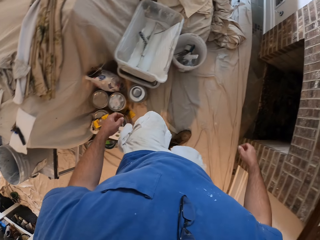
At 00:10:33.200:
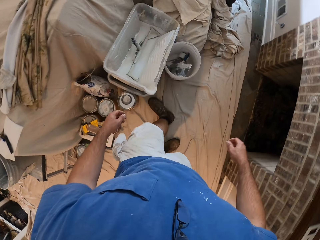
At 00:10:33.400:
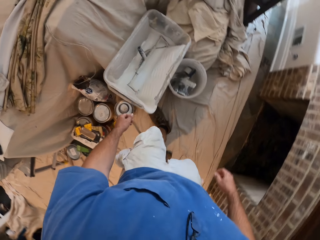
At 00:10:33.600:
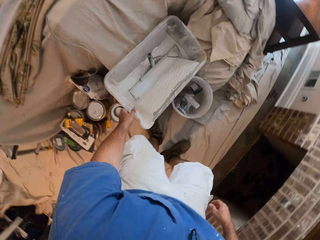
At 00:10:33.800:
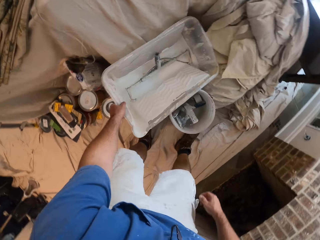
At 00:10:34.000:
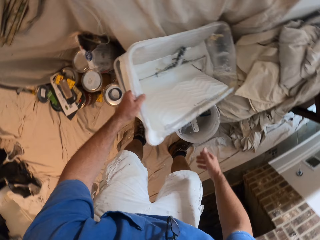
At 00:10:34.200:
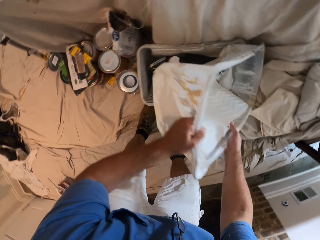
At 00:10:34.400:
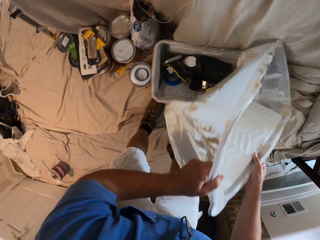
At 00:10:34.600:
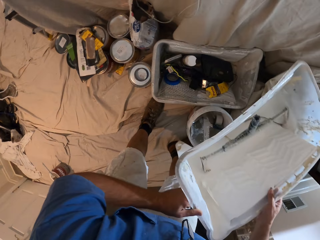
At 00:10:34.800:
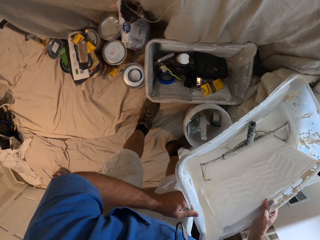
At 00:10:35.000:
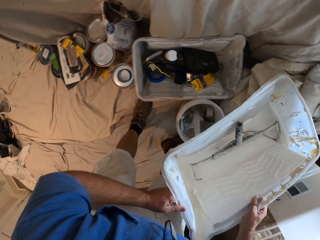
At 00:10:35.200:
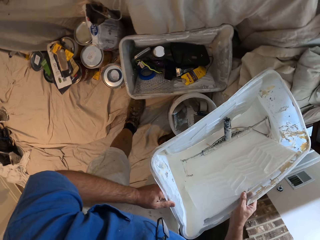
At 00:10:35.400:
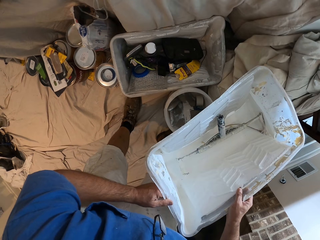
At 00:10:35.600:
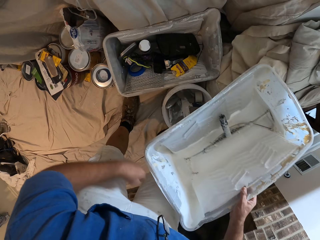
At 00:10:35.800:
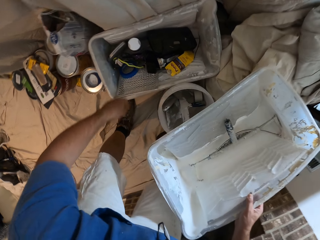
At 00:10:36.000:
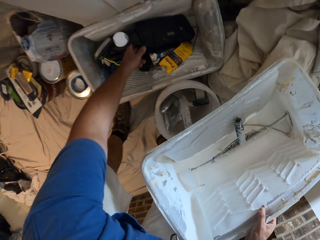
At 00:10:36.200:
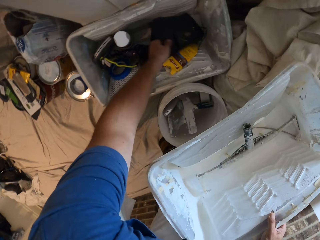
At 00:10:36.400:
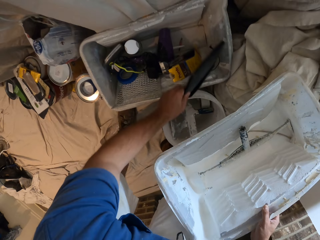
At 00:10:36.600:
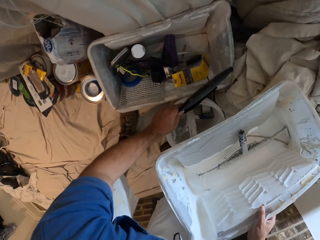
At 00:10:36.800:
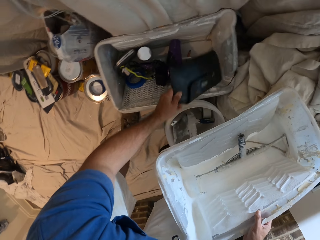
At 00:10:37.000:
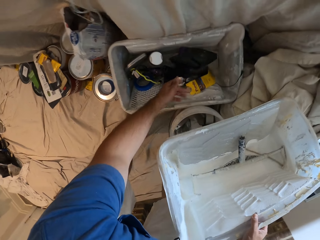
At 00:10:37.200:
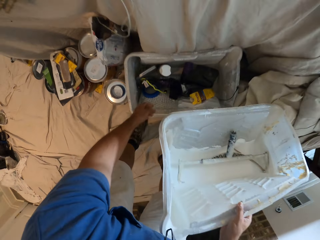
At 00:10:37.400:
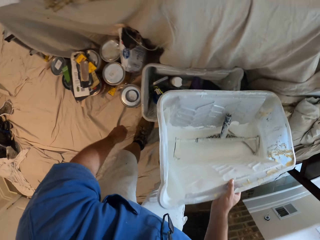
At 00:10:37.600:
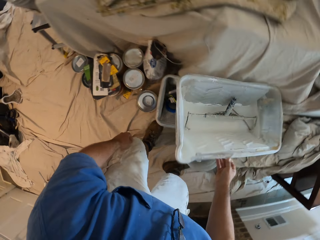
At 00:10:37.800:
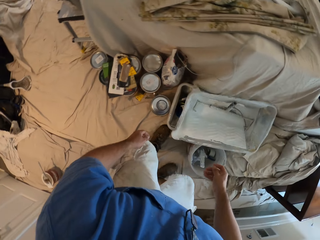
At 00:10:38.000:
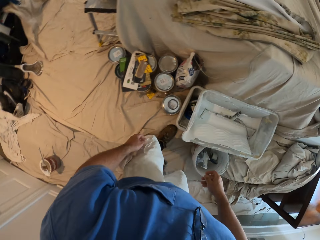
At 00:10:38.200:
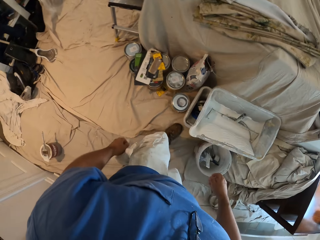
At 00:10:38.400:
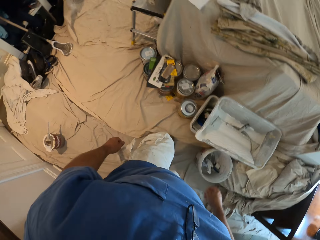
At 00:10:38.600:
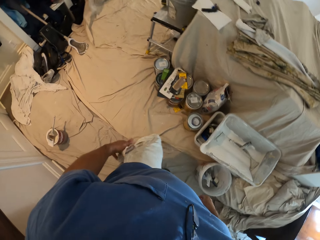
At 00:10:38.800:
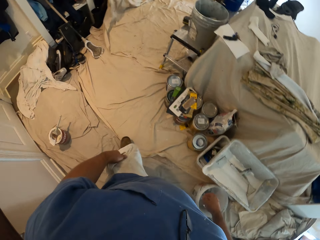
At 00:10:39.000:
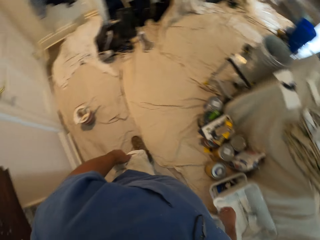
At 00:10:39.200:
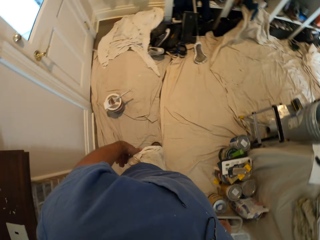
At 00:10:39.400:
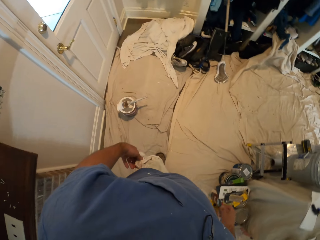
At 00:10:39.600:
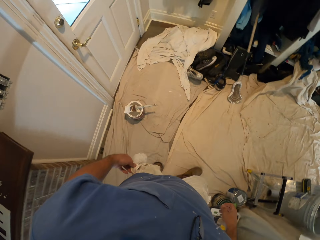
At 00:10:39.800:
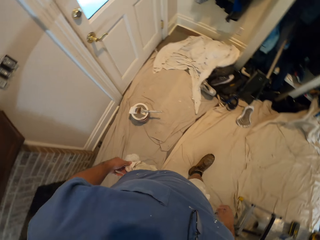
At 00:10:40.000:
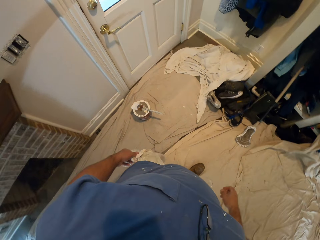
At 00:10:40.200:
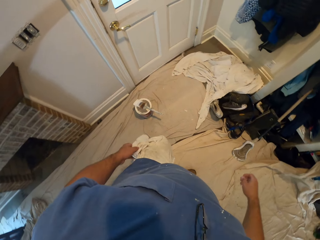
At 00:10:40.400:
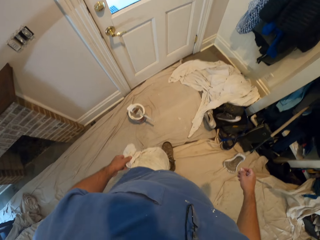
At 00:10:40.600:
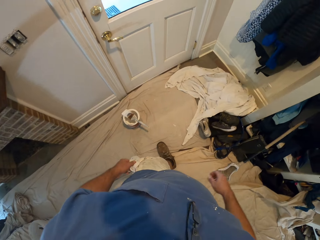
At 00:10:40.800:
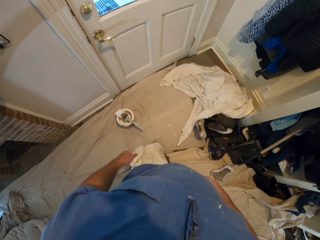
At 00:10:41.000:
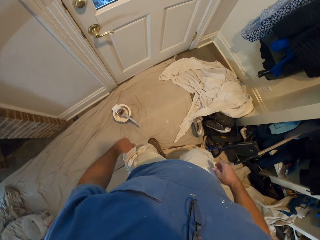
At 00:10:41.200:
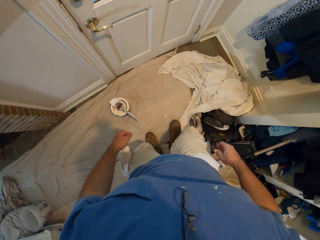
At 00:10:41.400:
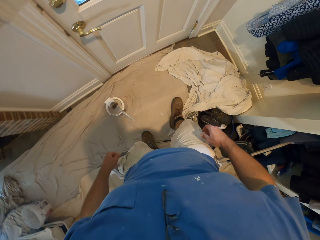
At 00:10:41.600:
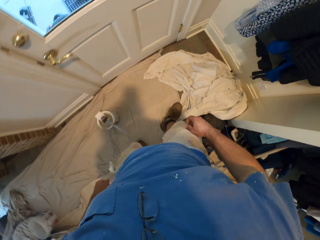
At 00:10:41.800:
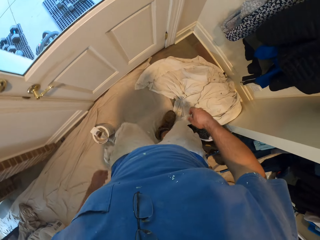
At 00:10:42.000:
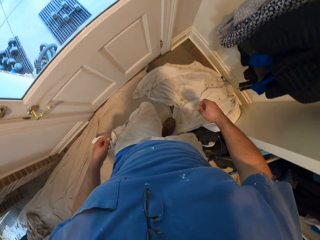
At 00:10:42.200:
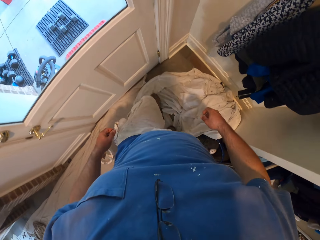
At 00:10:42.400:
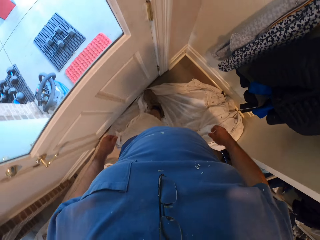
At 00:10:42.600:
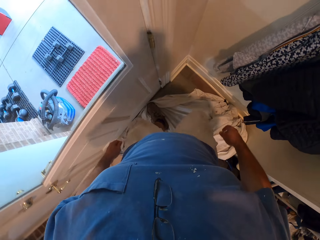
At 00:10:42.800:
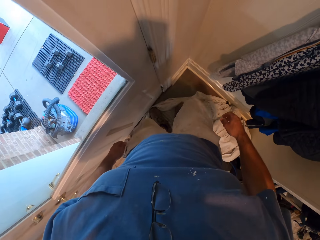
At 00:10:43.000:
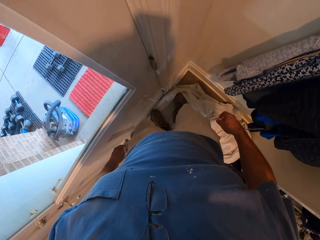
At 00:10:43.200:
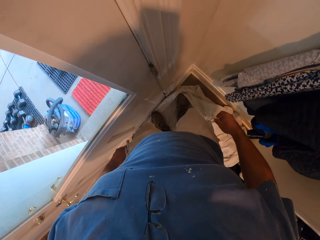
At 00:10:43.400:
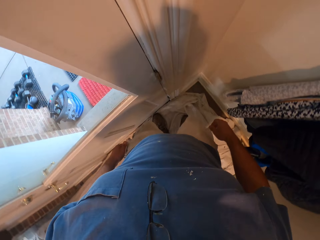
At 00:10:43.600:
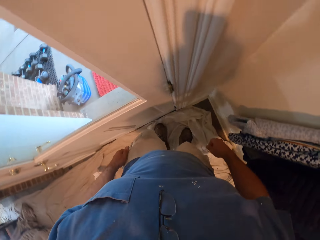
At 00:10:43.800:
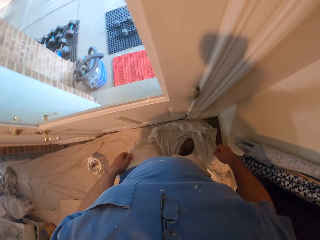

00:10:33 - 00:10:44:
The camera wearer opens the cover of a bucket on the floor. He picks up a paint tray and holds the paint tray. He picks up a pouch from the bucket on the floor with his left hand. He drops the pouch into the bucket on the floor. He places the paint tray on a paint tray. He closes the bucket on the floor. He walks back towards the door. He holds the cloth in his pocket with his left hand. He straightens the fabric on the floor with his legs on it. He stamps his feet on the drop cloth.

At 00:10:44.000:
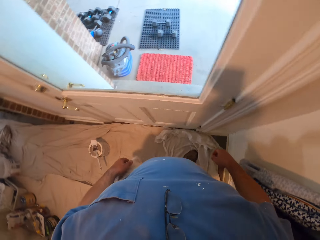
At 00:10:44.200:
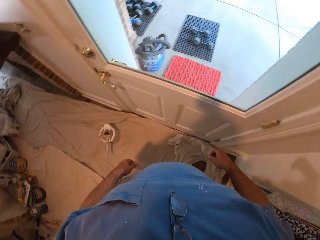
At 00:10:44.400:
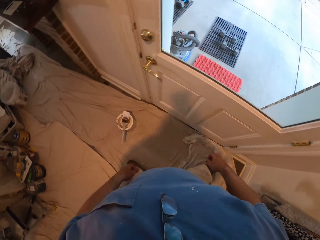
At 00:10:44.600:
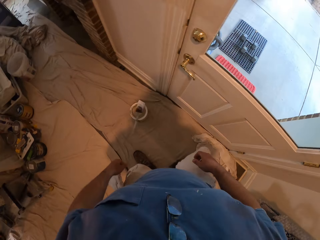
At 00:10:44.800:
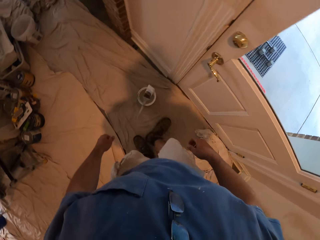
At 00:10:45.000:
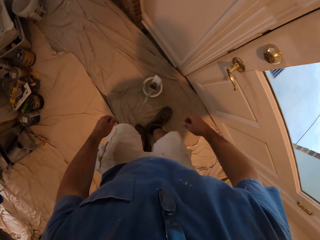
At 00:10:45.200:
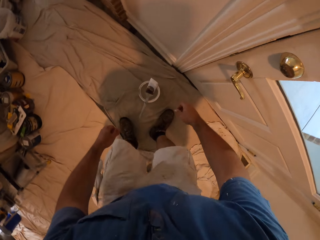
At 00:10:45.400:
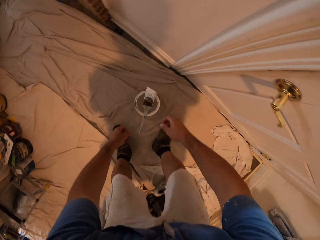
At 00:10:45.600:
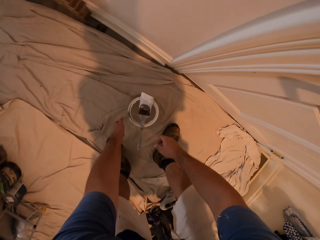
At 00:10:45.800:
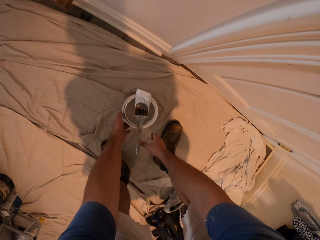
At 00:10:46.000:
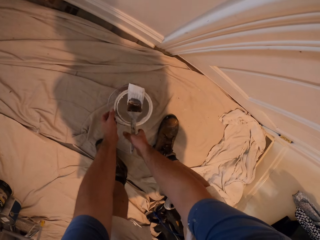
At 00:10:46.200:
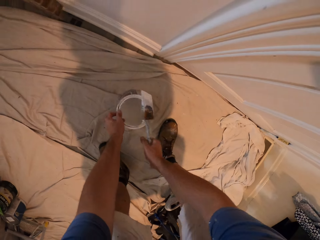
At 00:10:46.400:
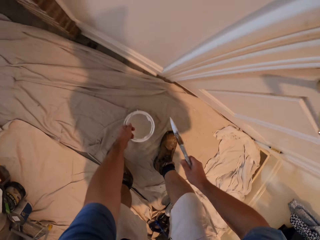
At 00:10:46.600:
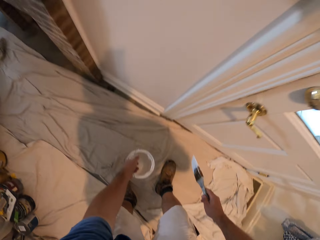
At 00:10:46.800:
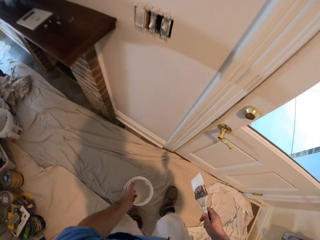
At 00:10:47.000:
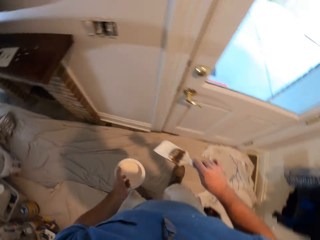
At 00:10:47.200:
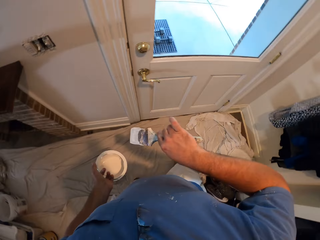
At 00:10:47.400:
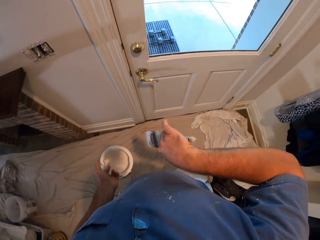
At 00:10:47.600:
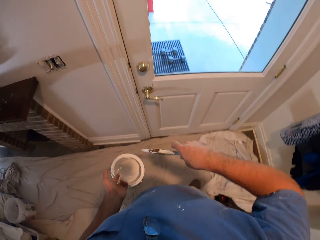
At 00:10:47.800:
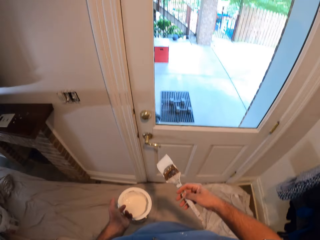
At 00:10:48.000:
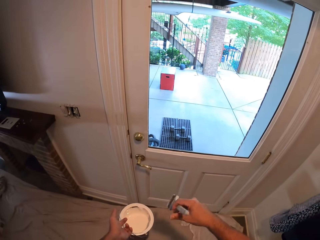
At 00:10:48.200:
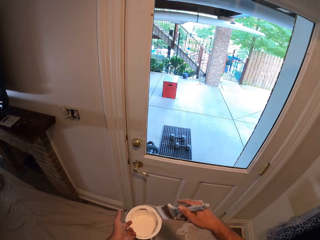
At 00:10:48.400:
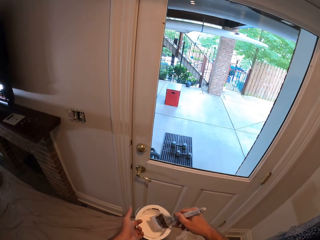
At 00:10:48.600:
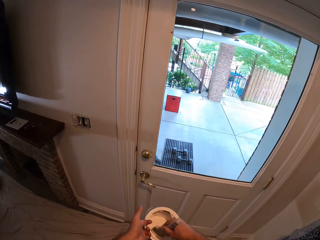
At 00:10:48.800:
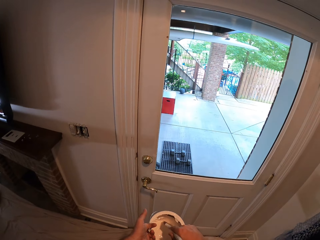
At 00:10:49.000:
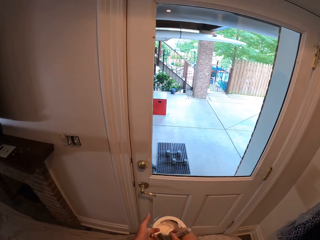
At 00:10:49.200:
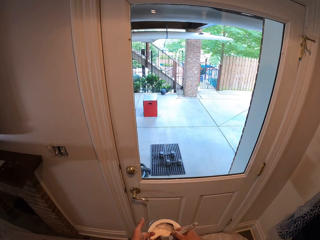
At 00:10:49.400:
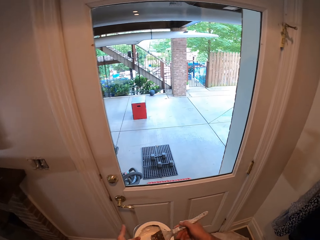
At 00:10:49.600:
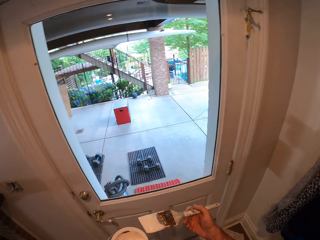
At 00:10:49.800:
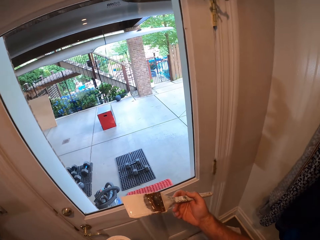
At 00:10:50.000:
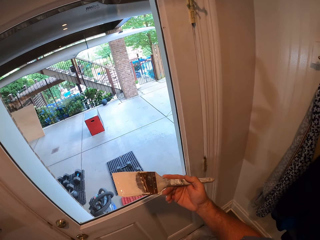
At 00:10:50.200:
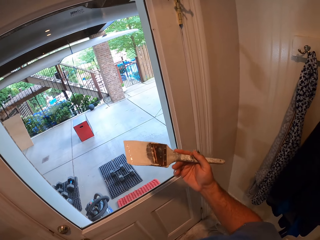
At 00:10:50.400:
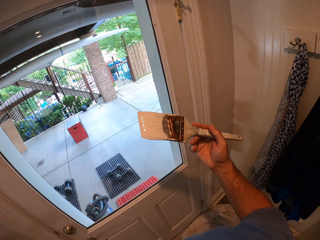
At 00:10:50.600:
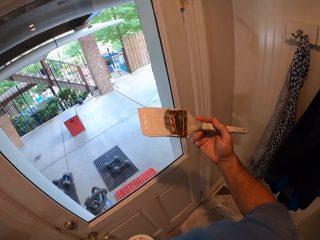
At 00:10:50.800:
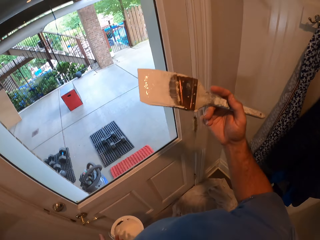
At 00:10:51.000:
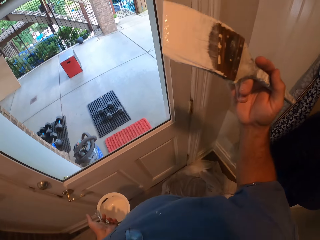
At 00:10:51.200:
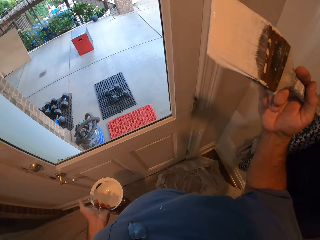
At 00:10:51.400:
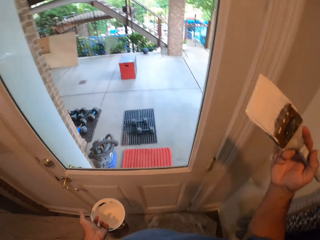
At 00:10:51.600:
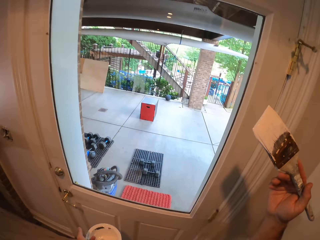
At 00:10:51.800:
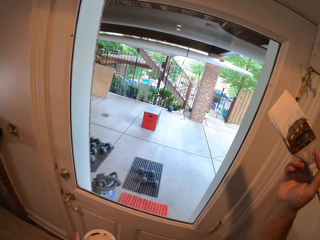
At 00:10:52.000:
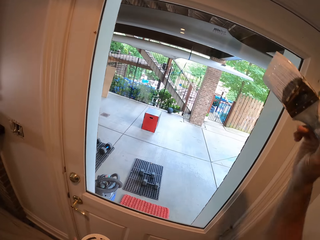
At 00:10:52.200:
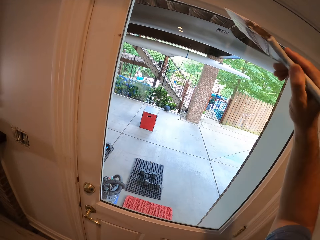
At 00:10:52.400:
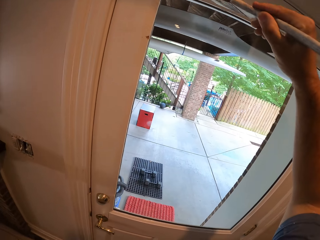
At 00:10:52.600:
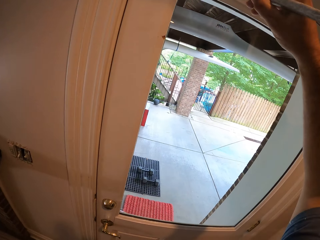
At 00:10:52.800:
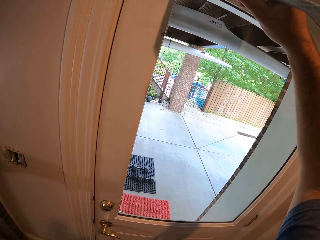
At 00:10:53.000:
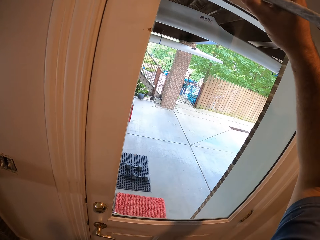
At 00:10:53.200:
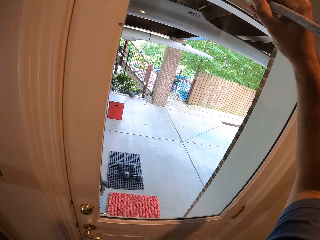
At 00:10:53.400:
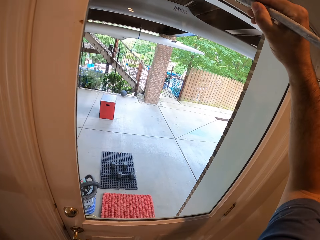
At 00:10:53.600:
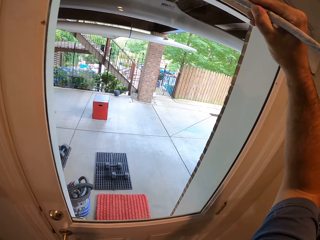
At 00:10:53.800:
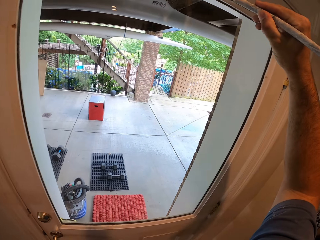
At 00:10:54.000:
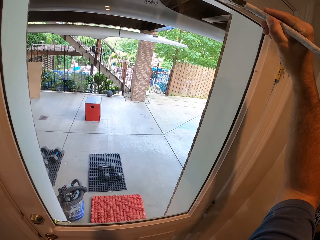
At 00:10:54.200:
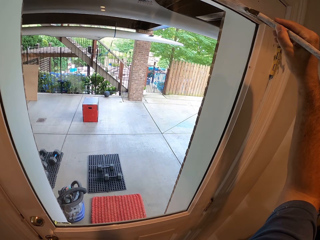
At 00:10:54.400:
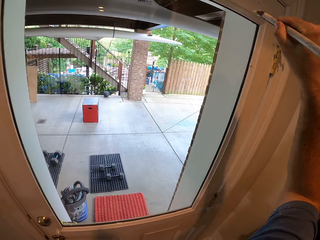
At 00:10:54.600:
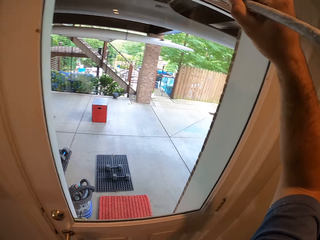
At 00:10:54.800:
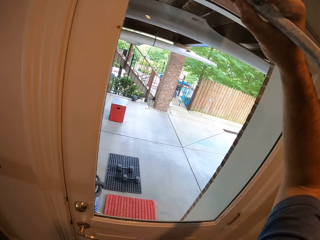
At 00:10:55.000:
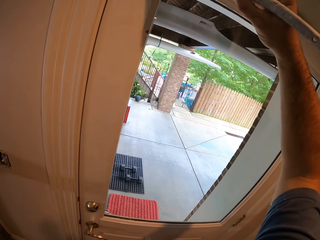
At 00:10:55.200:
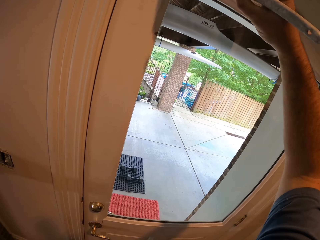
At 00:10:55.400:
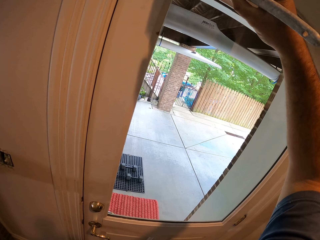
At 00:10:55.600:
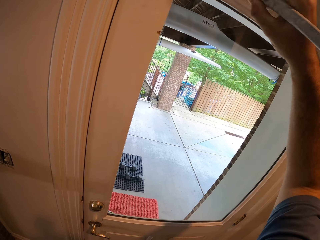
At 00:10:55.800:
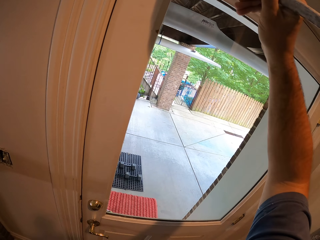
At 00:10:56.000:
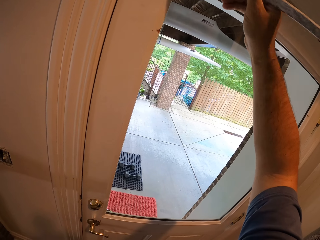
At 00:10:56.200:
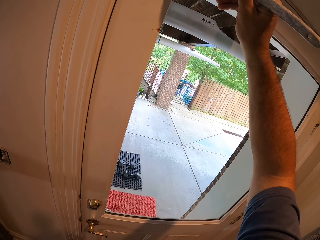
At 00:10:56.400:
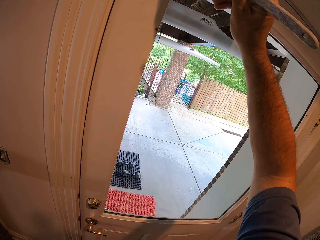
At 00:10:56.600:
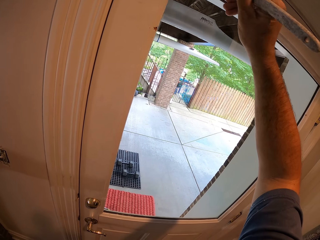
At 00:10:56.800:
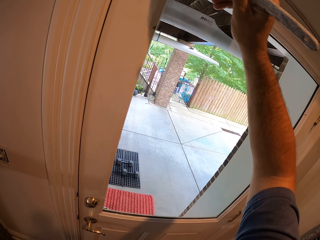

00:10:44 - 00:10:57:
The camera wearer walks in the room. He bends down. He picks up a paint brush on top of a bucket of paint with his right hand. He picks up the bucket of paint from the floor with his left hand. He looks at his right hand. He scoops paint from the bucket of paint in his left hand with the paint brush. He paints the door with the paint brush in his right hand.
